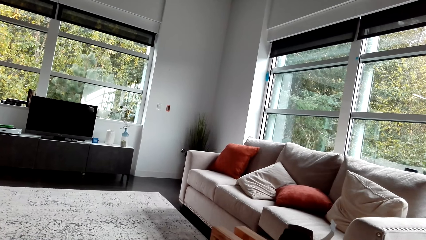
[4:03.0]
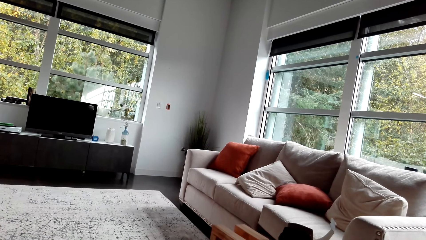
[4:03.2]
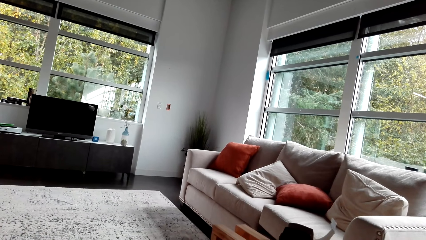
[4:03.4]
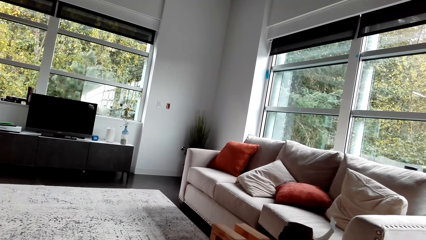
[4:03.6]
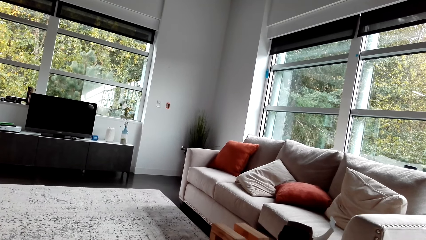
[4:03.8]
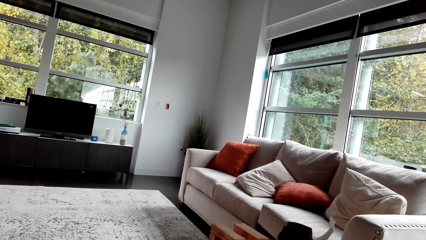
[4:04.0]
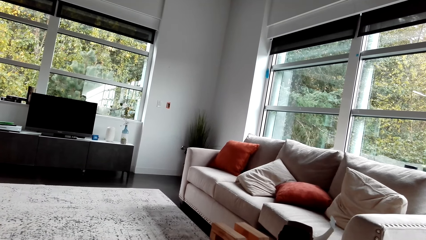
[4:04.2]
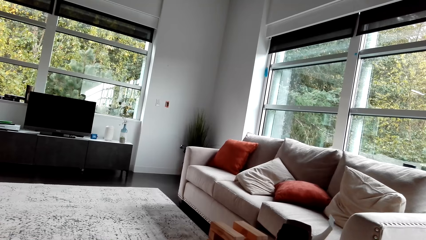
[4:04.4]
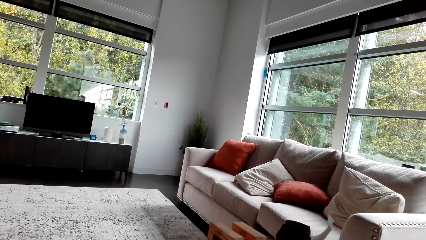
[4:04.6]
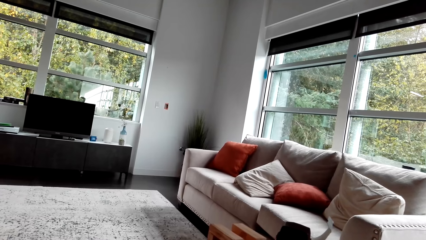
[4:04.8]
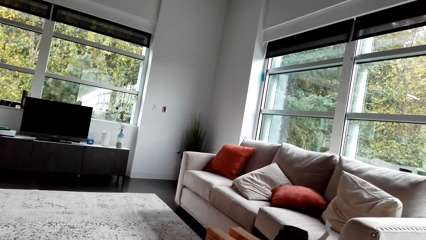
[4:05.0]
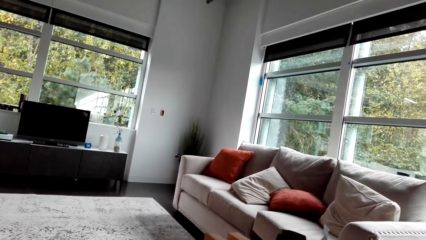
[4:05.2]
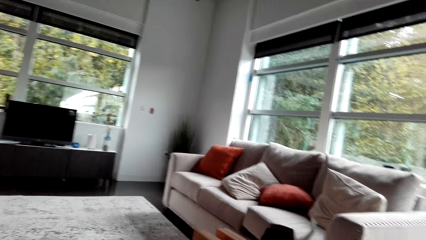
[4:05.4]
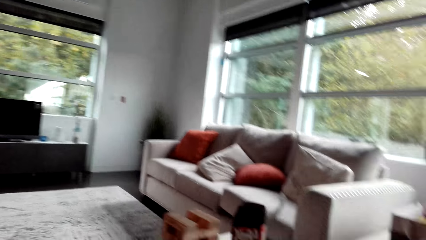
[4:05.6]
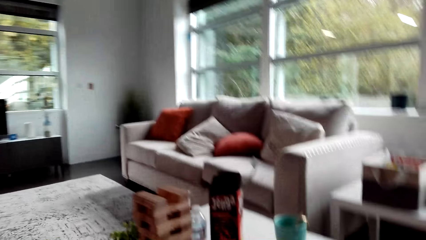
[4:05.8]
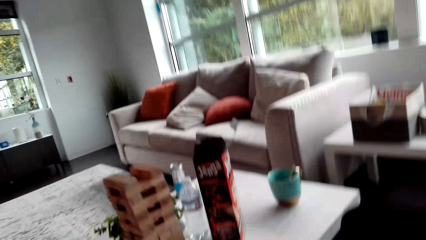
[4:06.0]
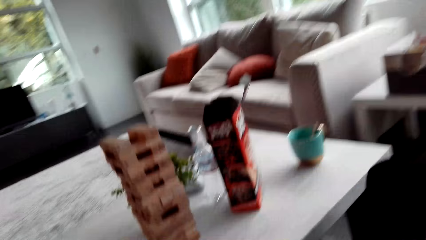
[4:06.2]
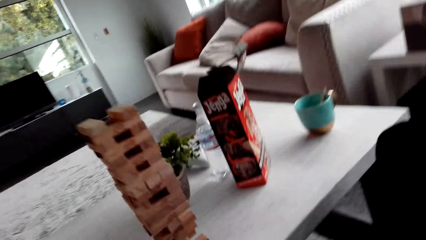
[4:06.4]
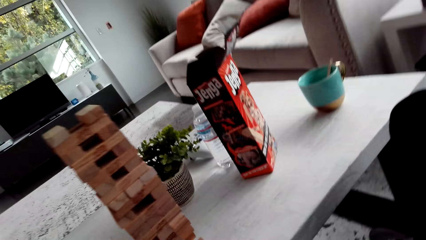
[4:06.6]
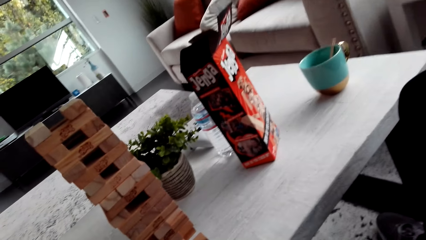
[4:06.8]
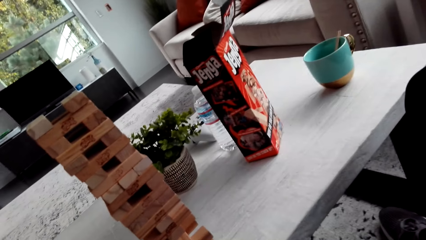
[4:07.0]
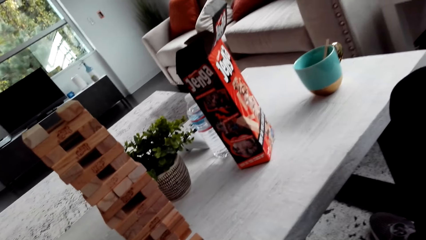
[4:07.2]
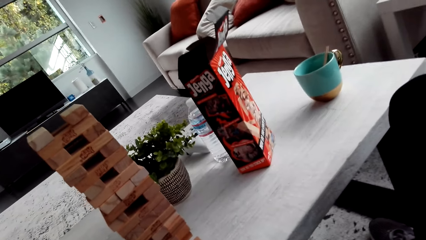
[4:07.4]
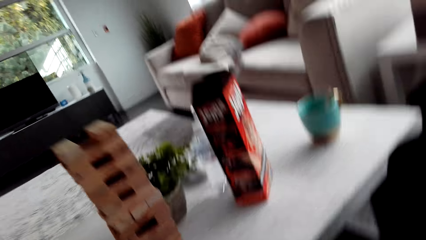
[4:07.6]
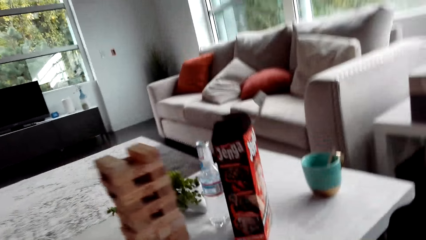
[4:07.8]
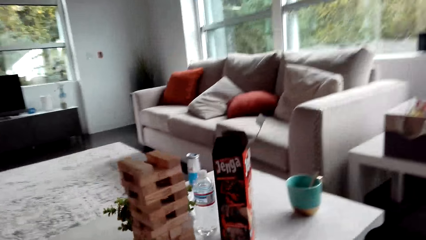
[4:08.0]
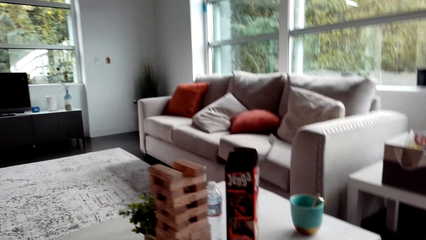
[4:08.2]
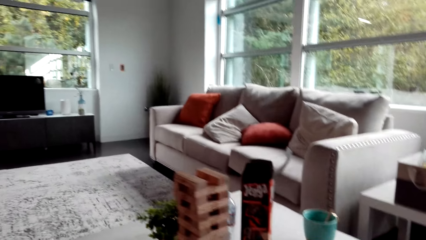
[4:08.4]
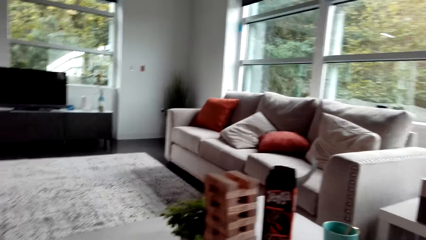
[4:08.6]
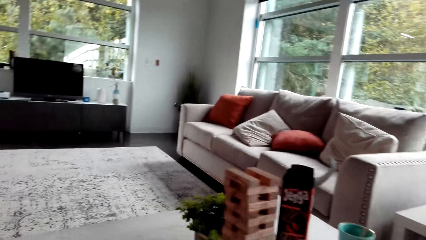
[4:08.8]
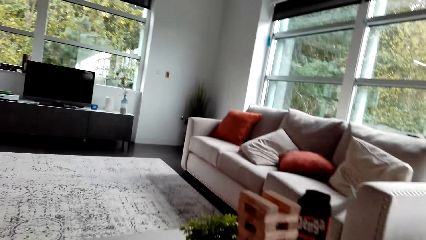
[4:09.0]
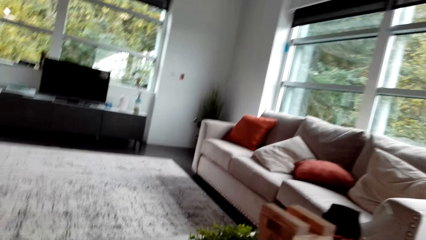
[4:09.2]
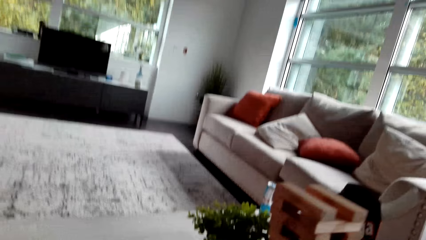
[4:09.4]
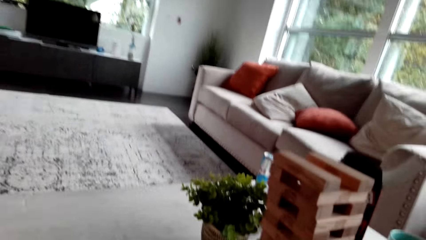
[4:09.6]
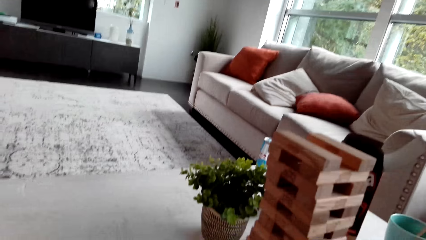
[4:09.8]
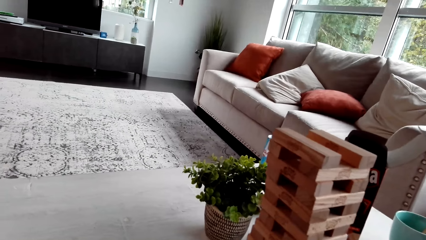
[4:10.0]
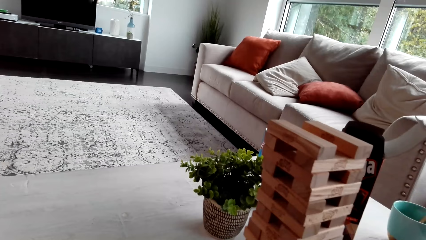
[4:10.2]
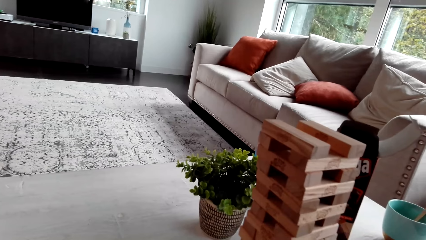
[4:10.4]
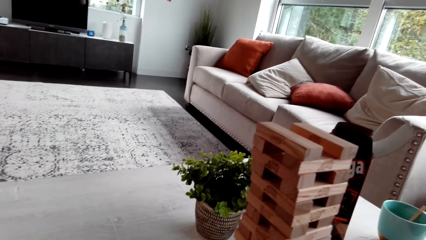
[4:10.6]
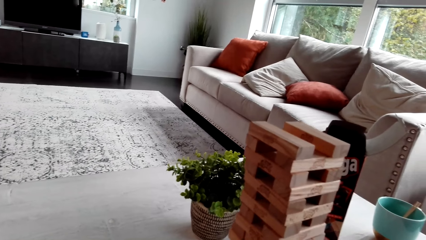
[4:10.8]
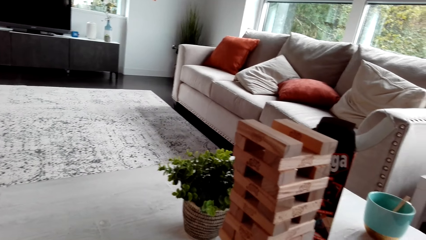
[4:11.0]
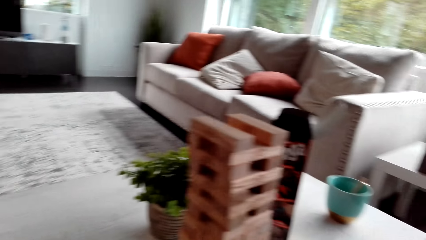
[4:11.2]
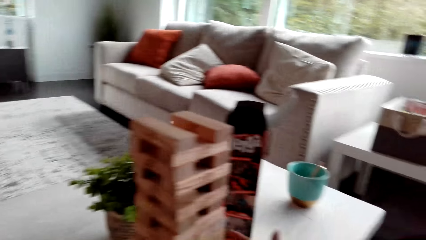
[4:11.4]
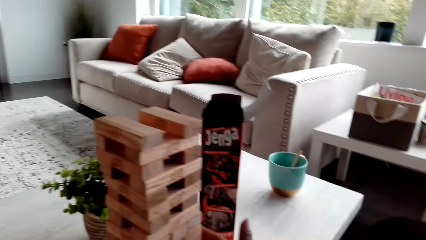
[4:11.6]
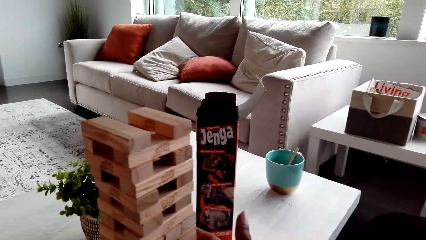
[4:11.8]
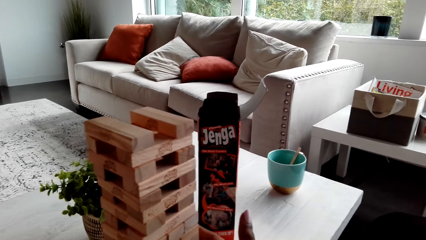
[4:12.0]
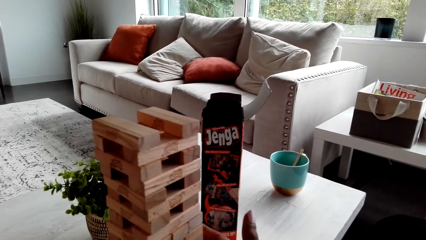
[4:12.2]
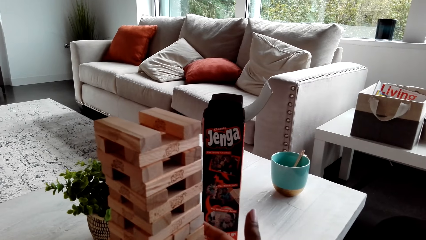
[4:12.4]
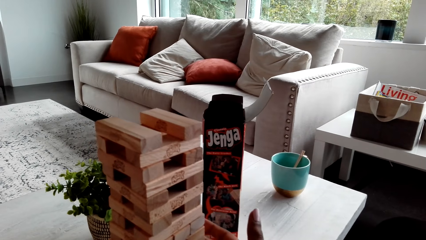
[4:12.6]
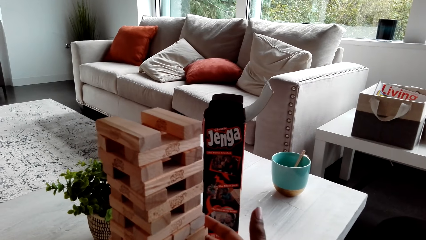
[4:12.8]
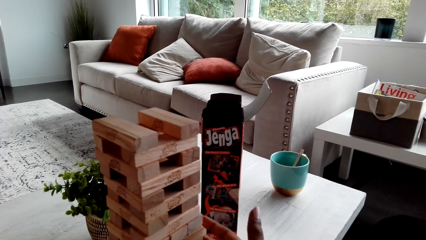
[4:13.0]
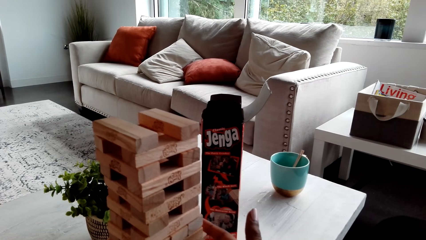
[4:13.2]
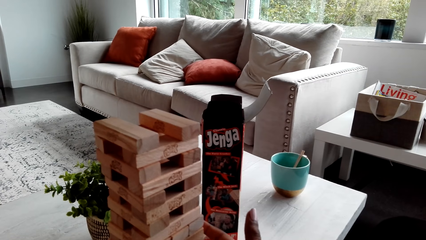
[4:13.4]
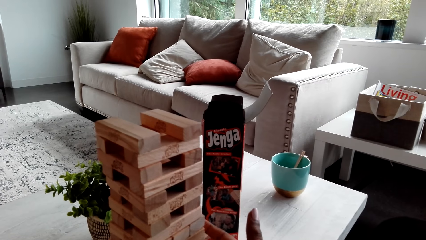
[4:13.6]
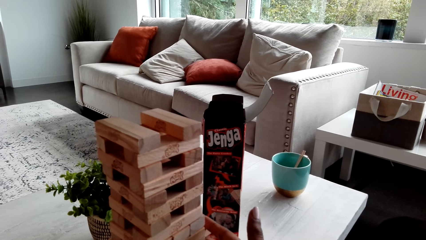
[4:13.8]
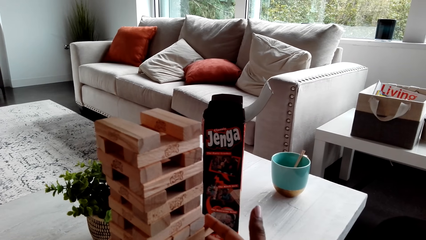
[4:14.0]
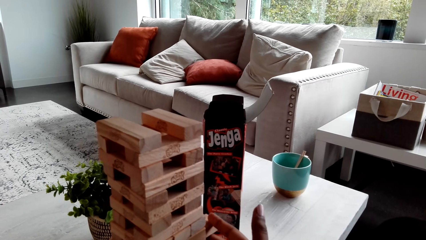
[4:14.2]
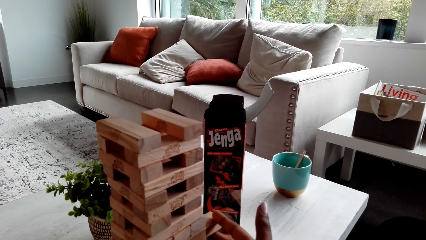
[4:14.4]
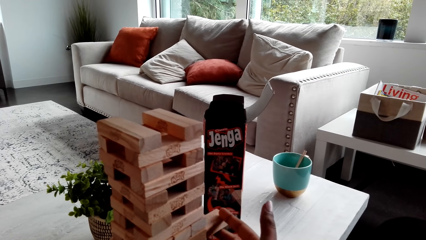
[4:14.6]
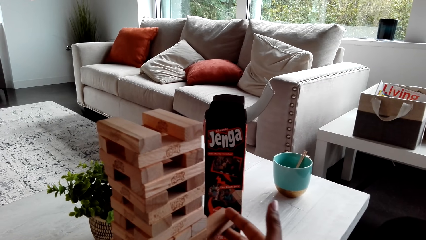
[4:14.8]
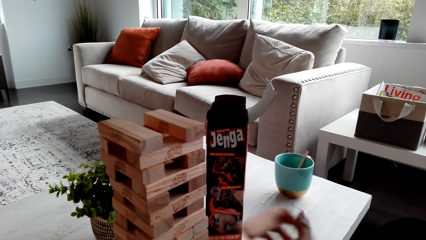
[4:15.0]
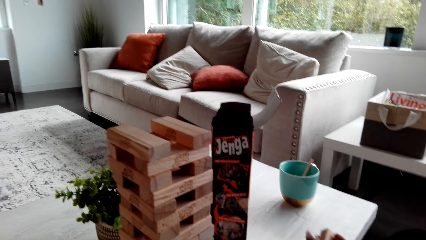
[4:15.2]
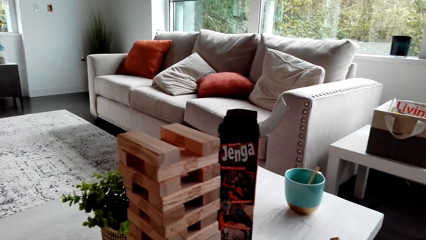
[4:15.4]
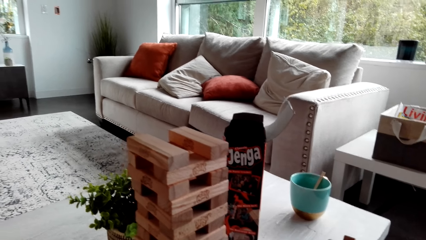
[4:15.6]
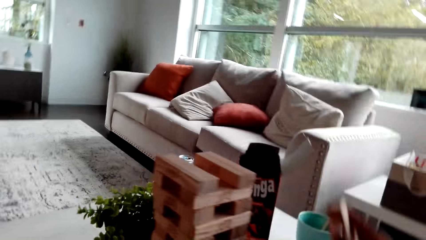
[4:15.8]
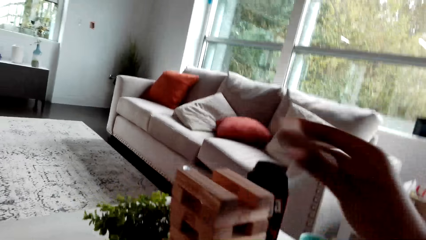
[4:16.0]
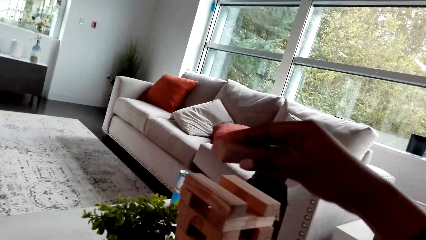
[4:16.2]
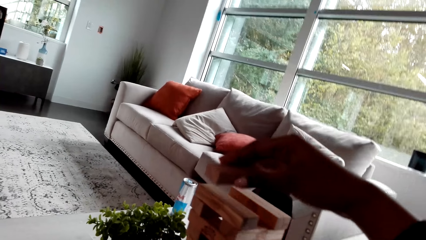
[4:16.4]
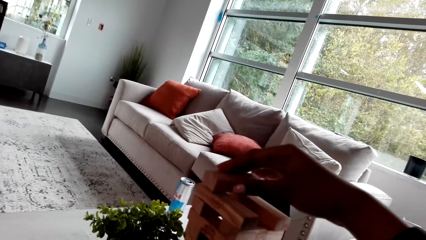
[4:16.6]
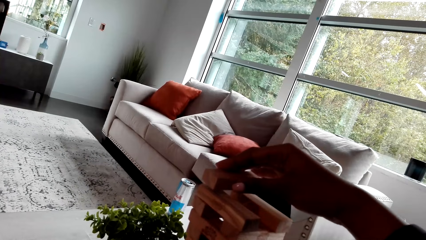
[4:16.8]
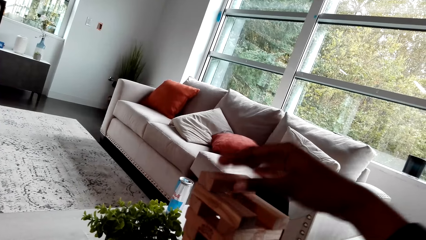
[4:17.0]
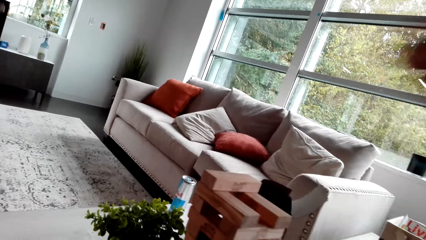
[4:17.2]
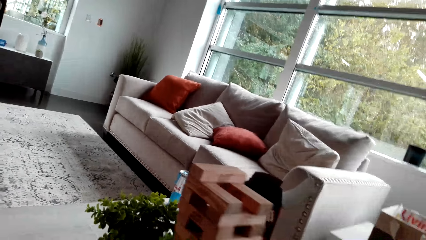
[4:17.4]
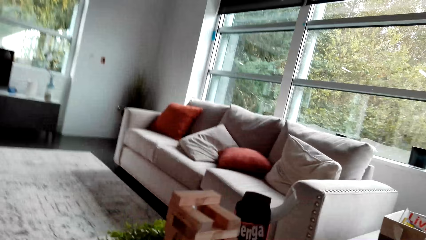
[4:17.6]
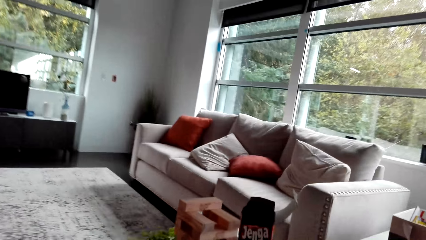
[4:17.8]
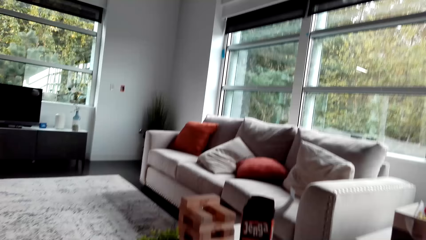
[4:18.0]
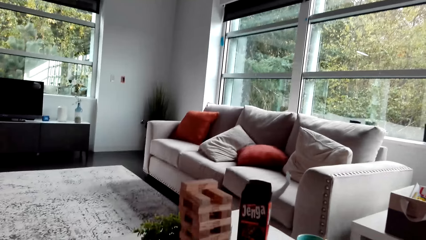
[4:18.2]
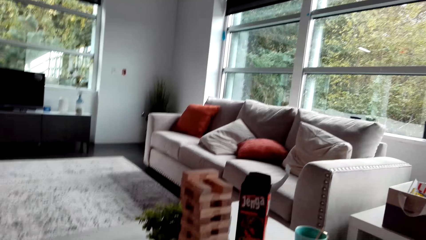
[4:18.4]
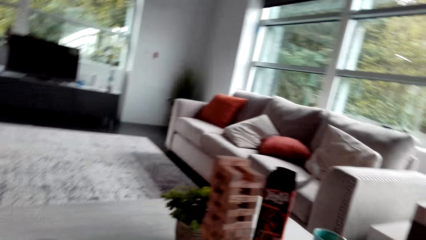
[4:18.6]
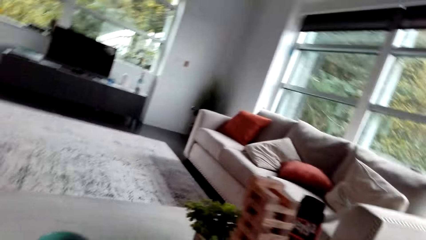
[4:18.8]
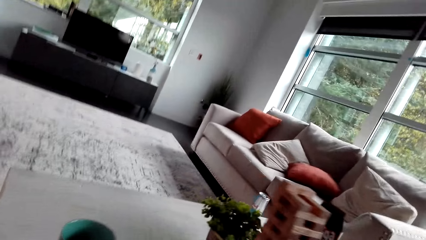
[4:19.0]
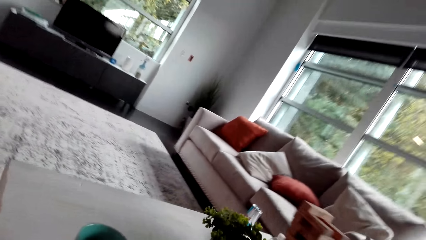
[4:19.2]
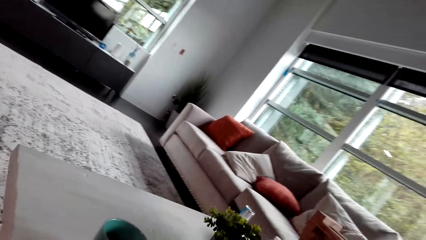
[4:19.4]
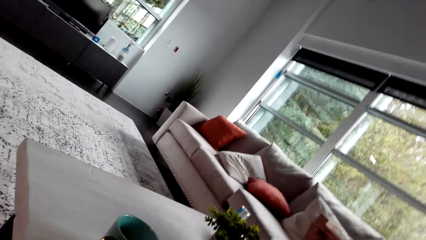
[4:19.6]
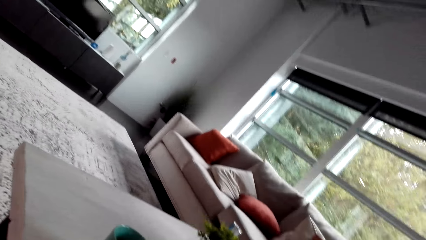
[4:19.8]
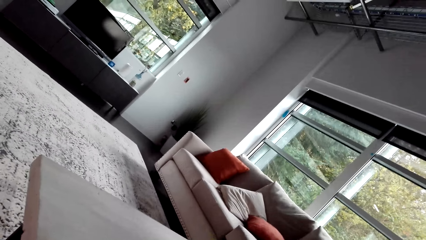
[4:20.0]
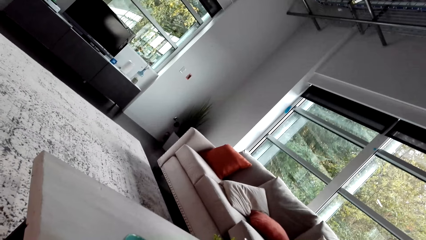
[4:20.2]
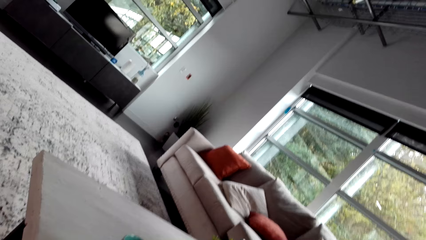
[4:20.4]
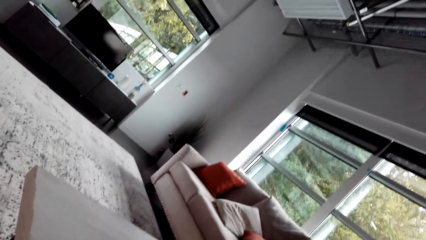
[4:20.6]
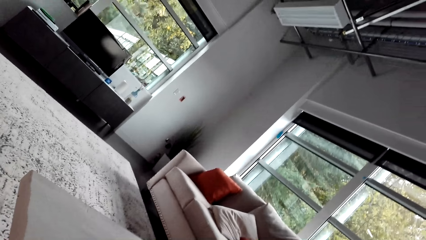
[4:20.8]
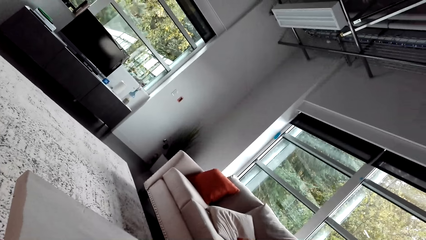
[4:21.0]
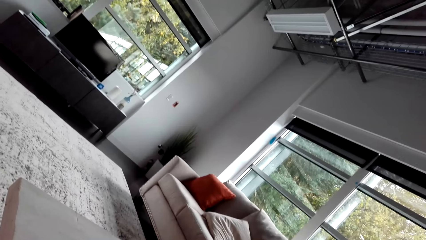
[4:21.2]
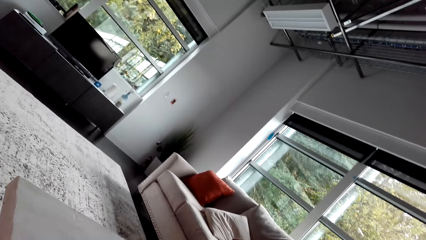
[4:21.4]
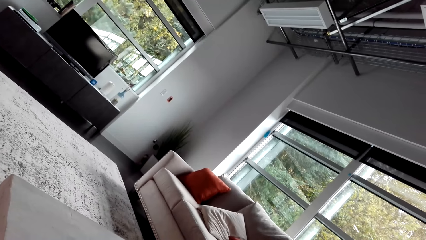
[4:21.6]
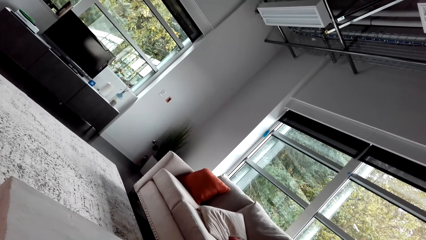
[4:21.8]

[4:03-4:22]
The camera wearer looks around. They play the jenga game. They remove a block. They pile the block. They look around.
